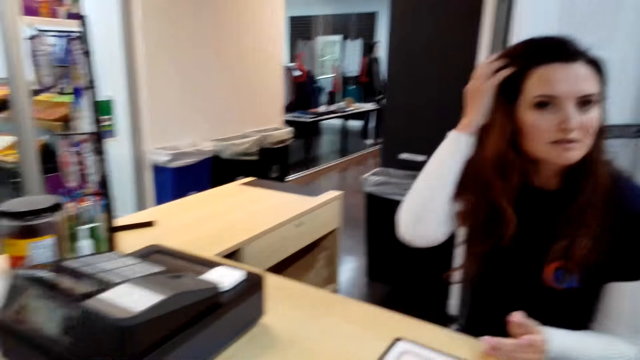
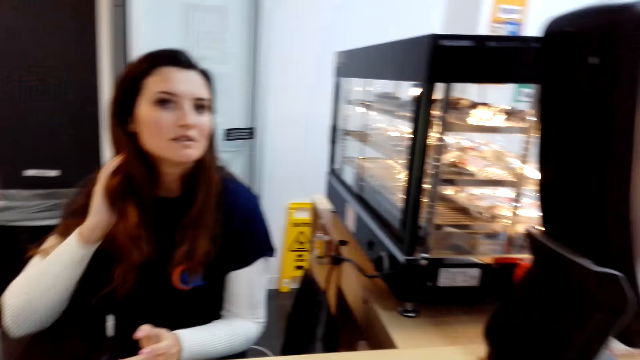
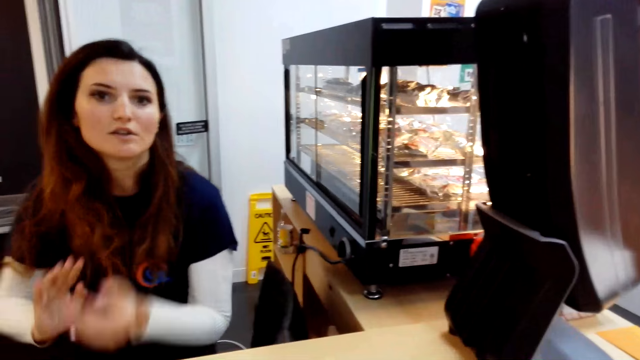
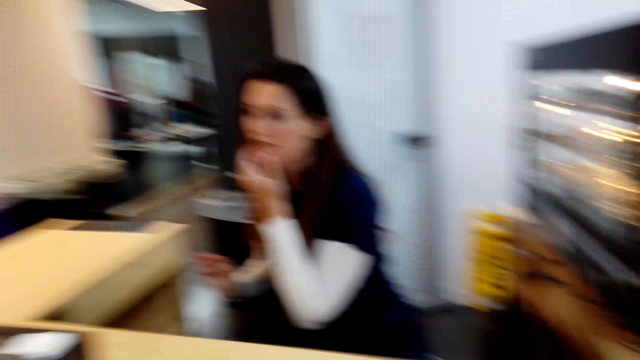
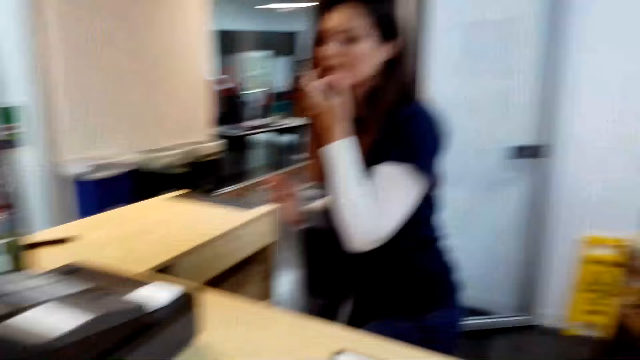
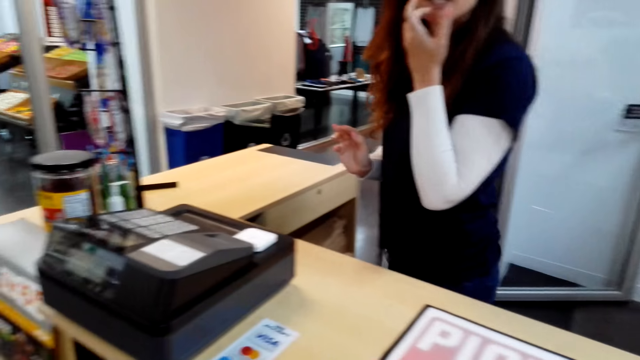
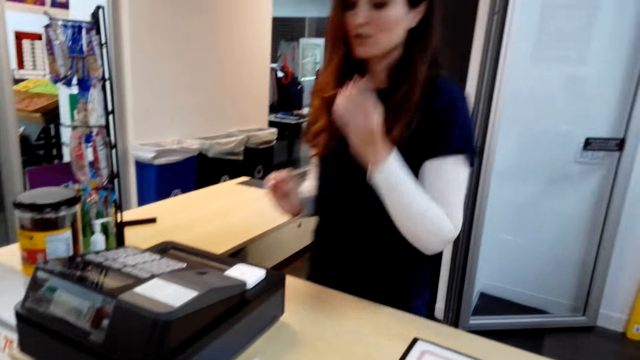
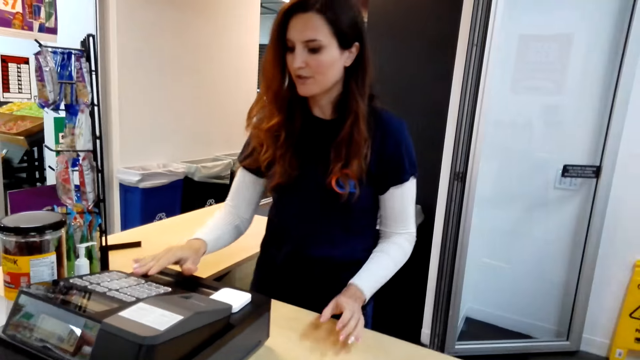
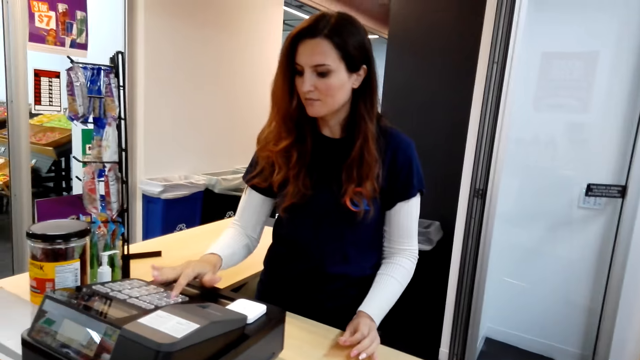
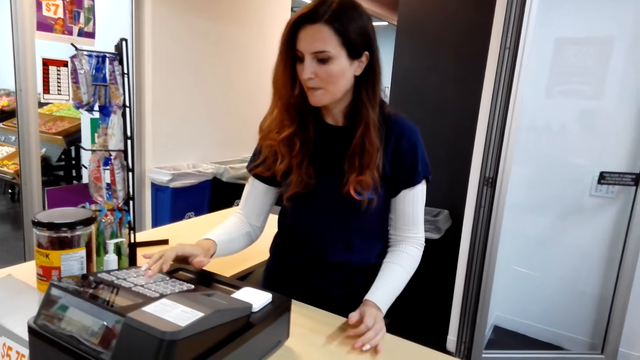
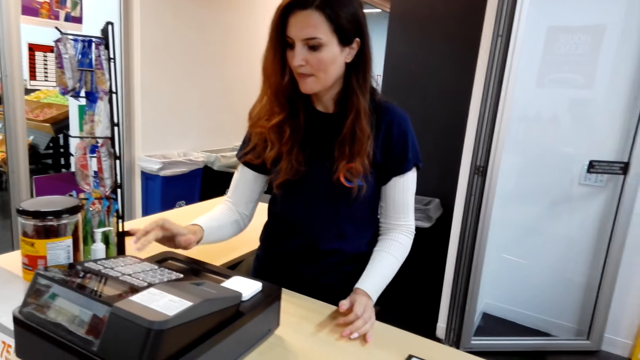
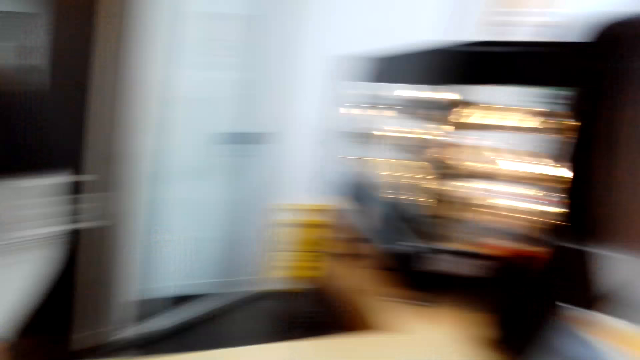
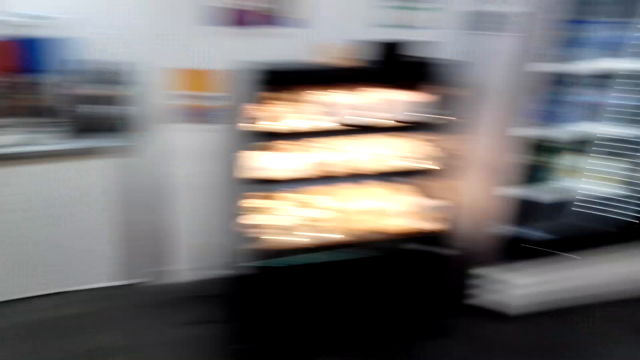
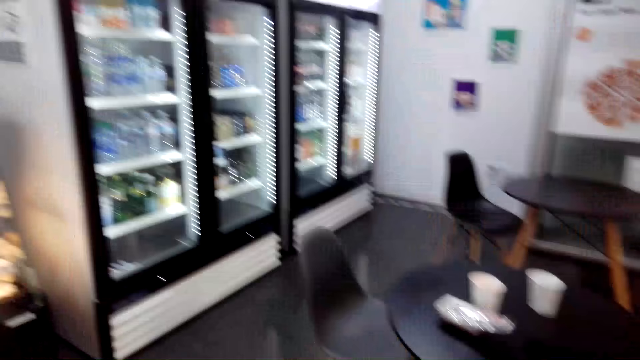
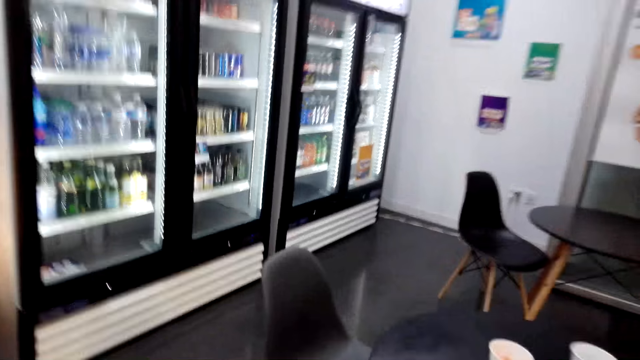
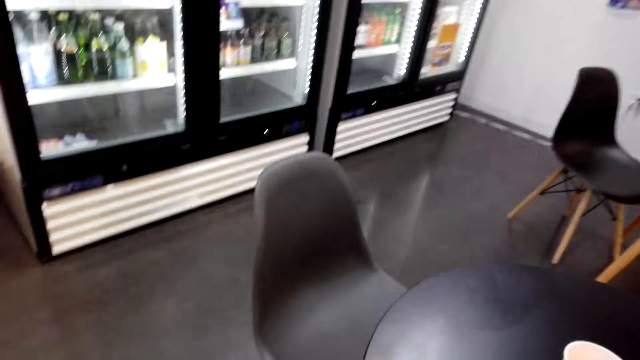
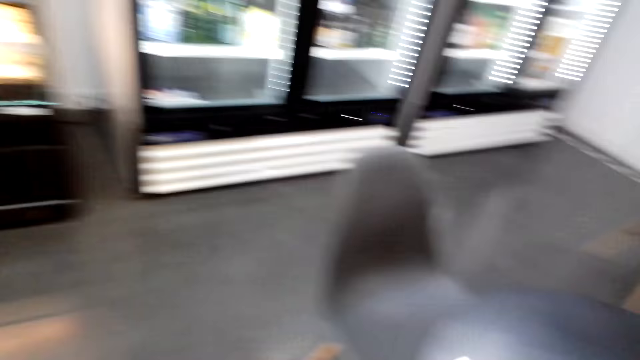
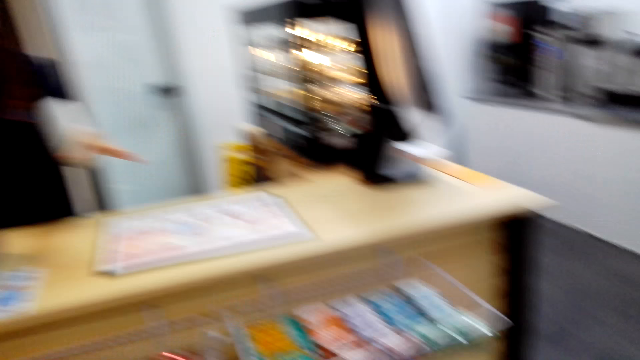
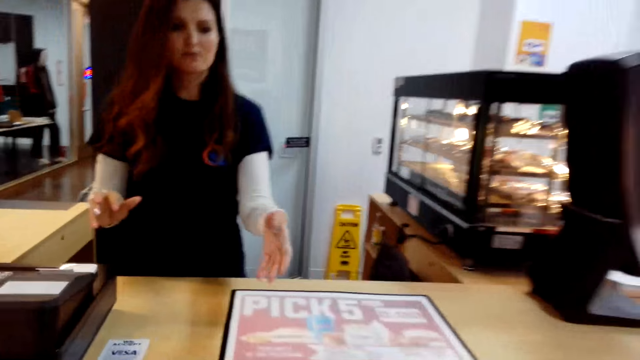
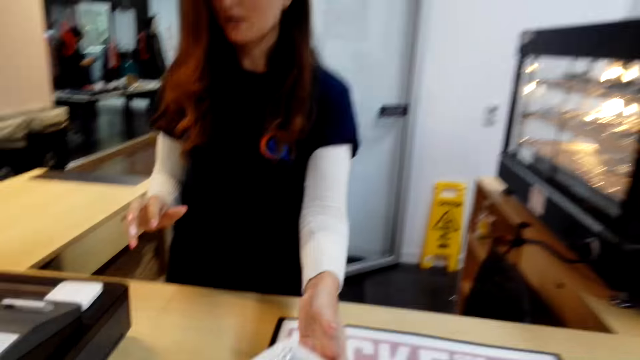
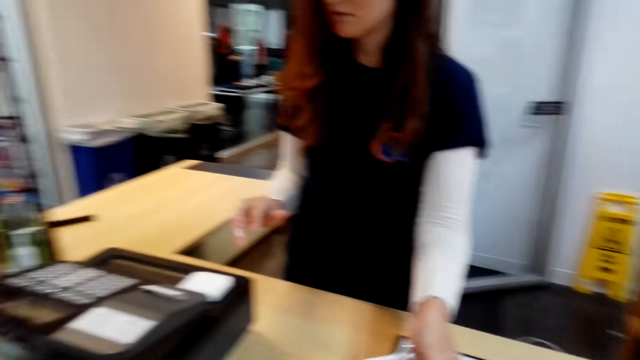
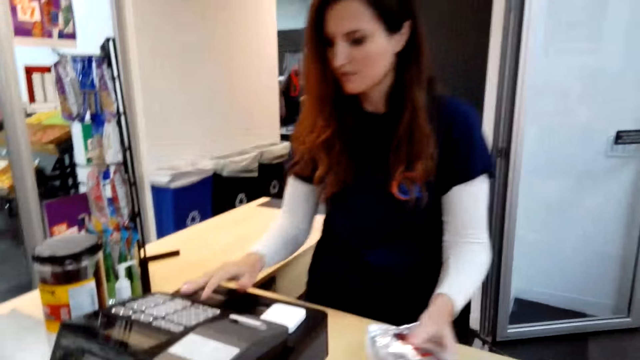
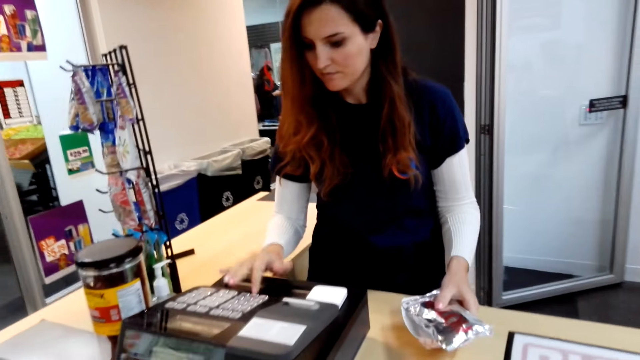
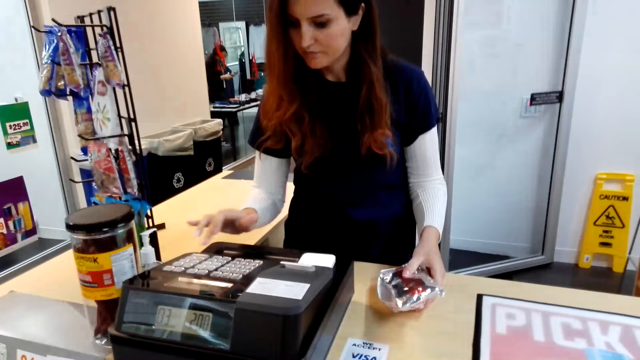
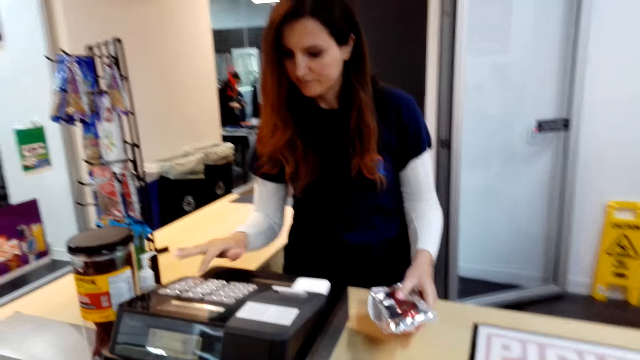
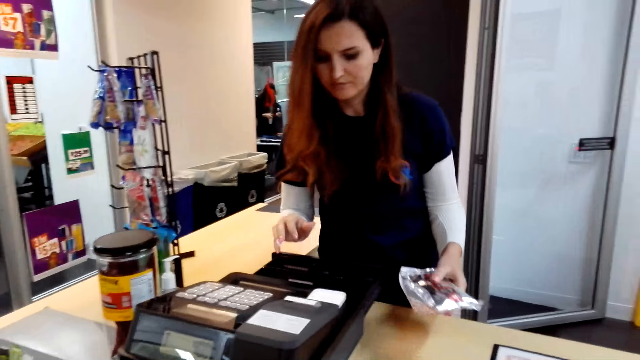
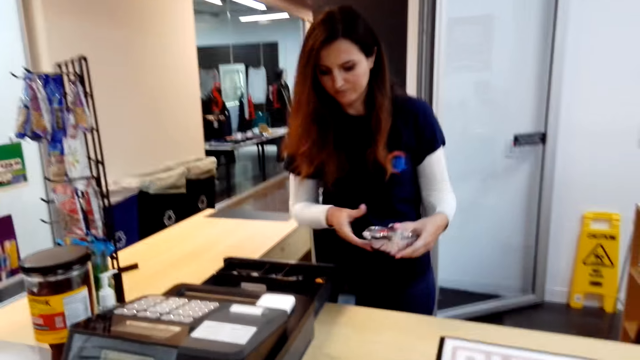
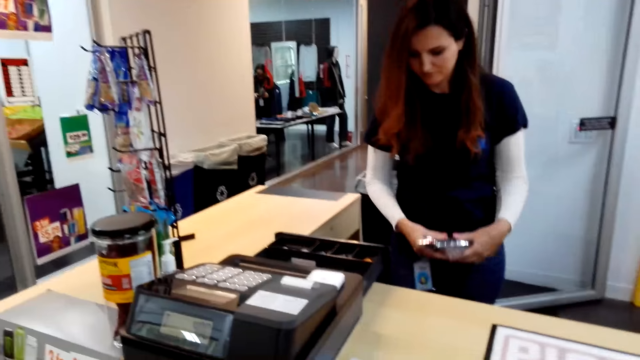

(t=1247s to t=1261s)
A cashier brushes hair off the face with the right hand. She scratches her chin with the left hand and stands up. The cashier presses buttons on the billing machine. The camera wearer turns around. They walk to the table. They walk around the shop. They walk to the counter. They give the cashier the foil. The cashier presses buttons on the billing machine.

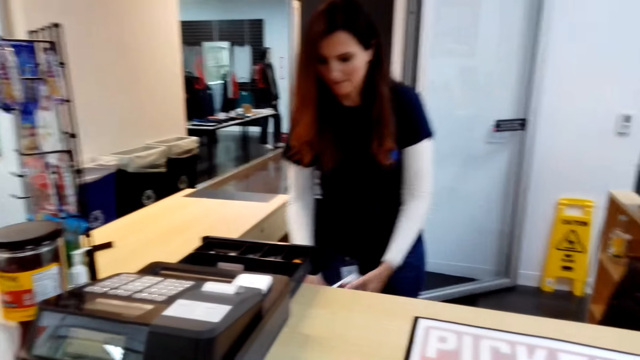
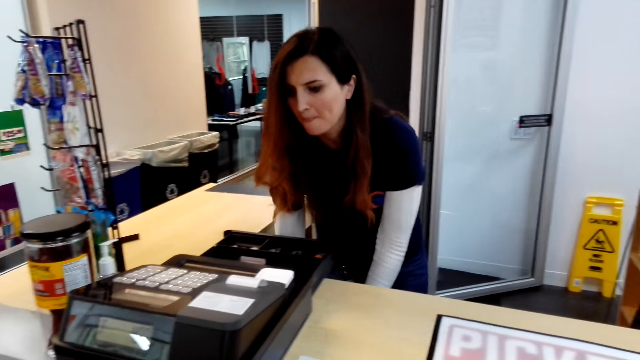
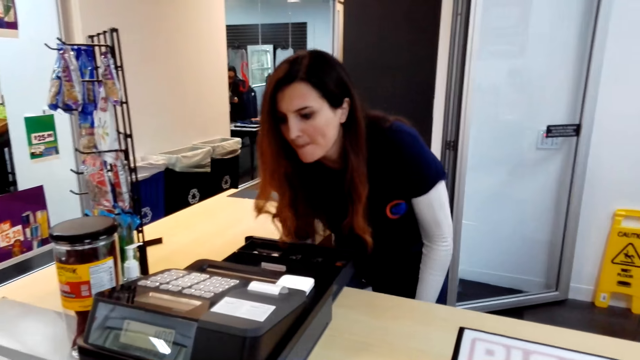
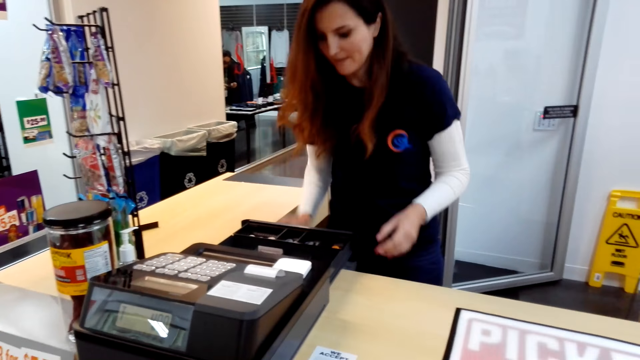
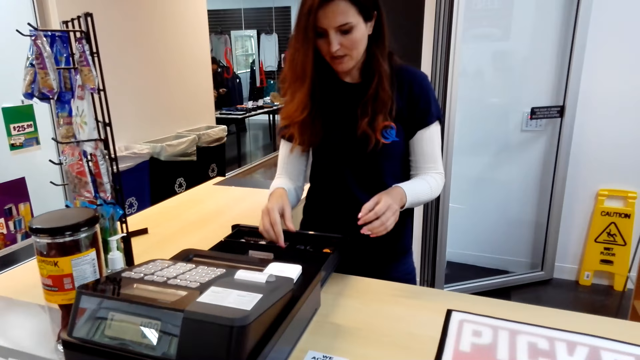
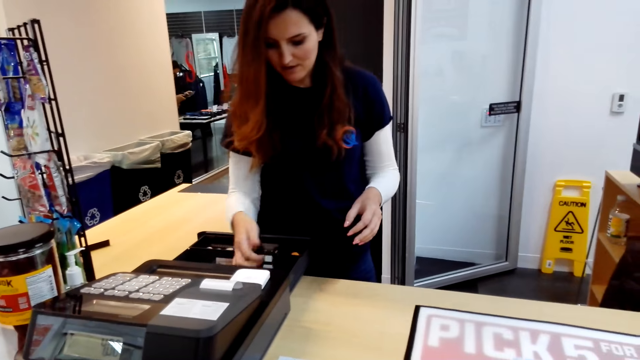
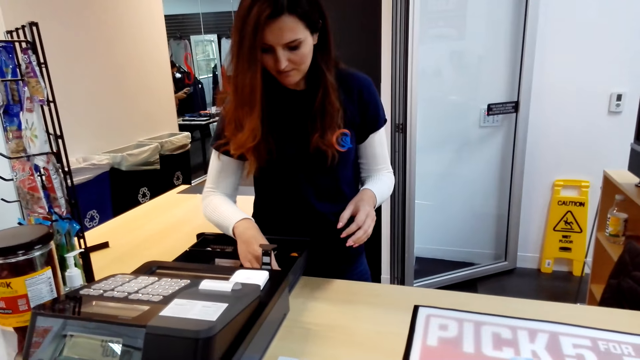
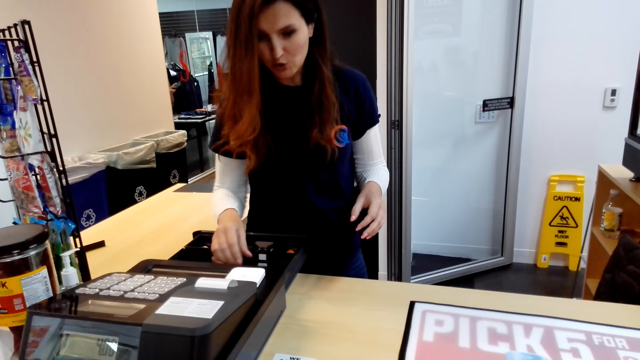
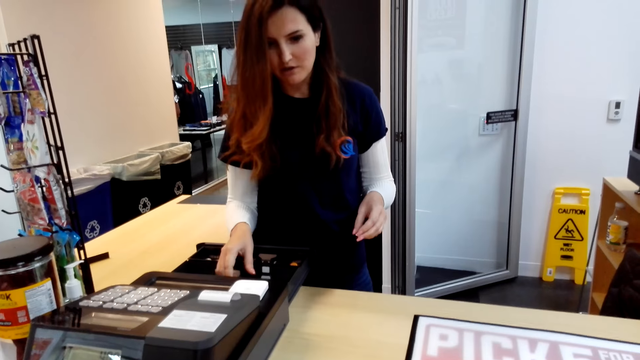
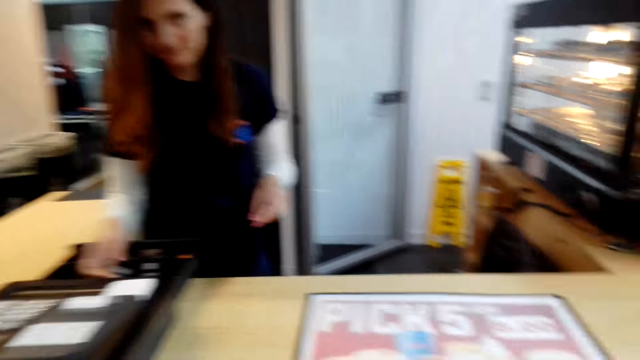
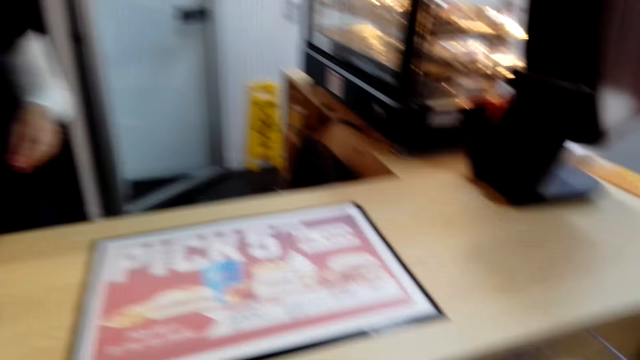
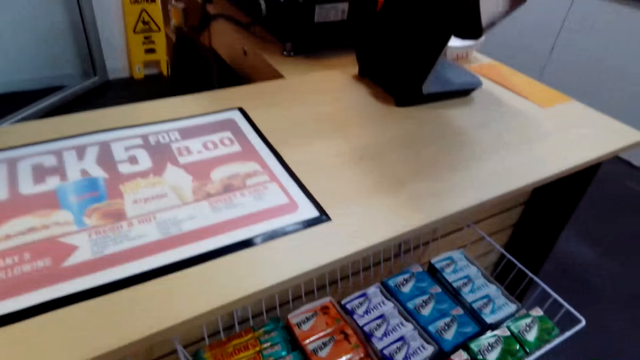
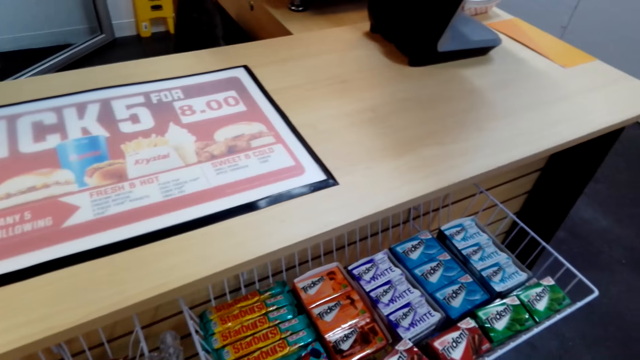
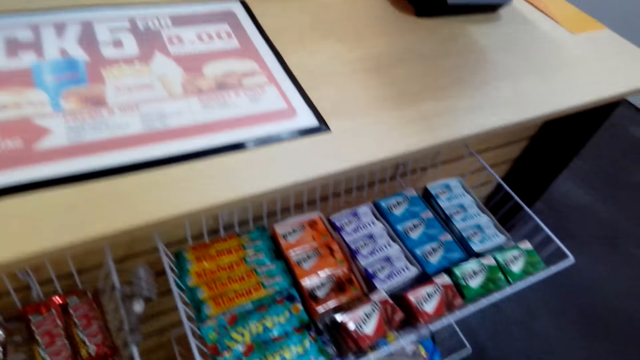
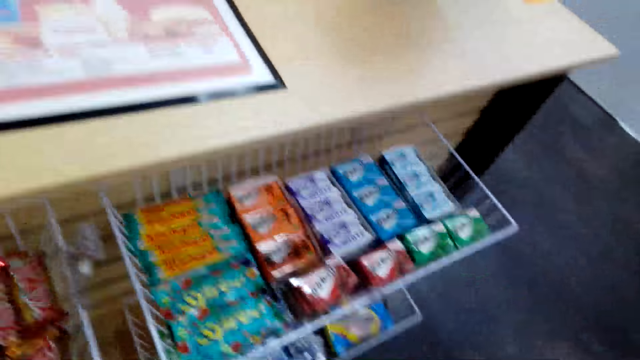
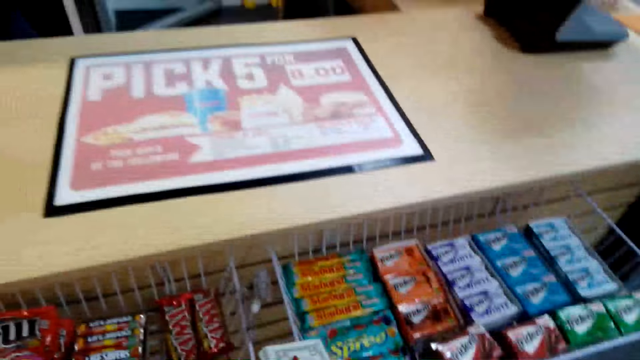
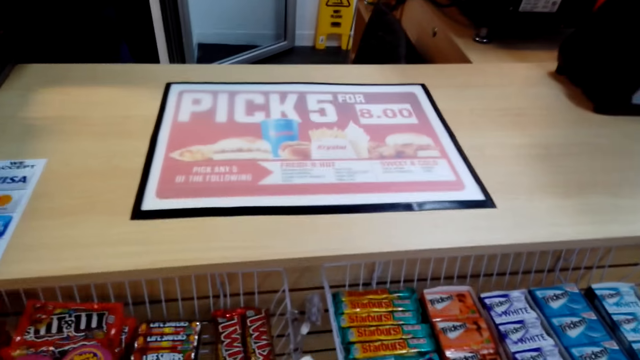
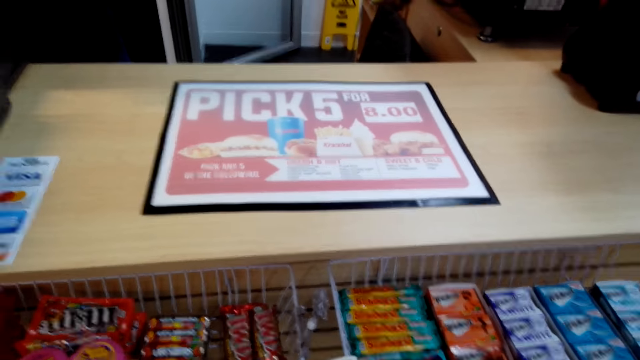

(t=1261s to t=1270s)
The cashier puts the foil under the counter. She pushes the bar up. She talks. The camera wearer looks down. They look around the shop.
